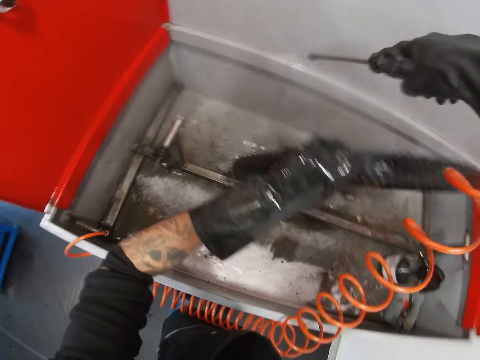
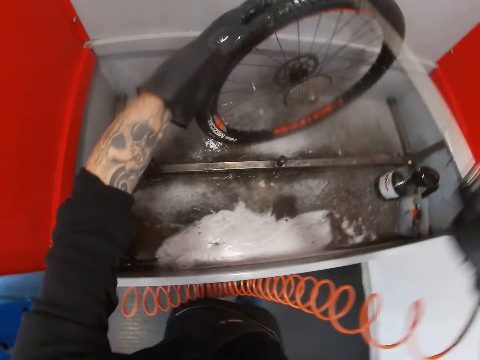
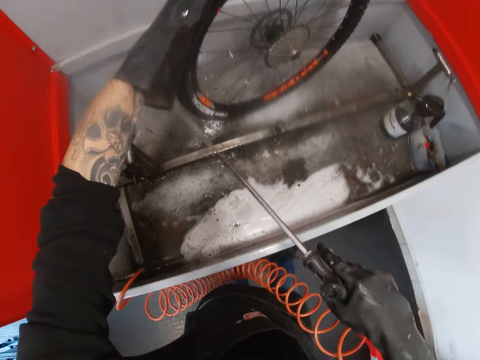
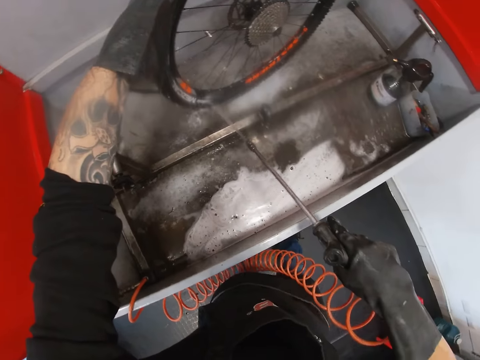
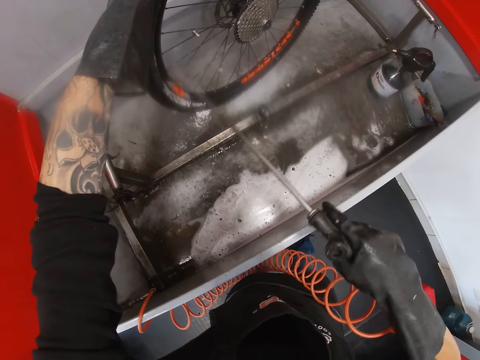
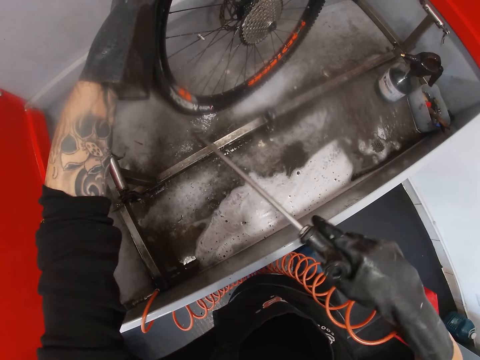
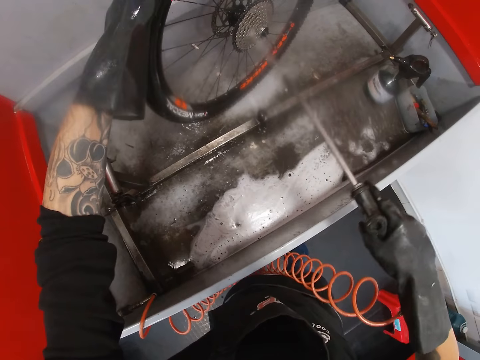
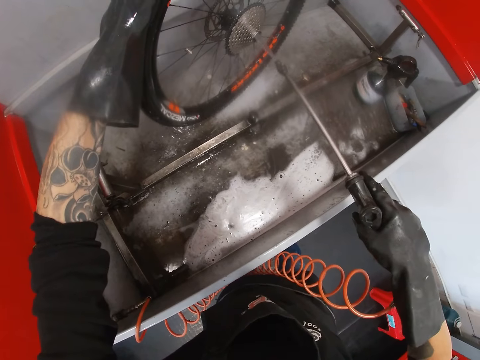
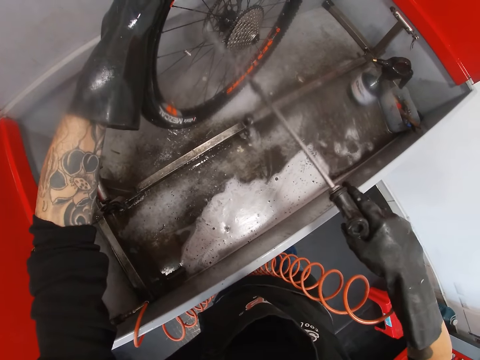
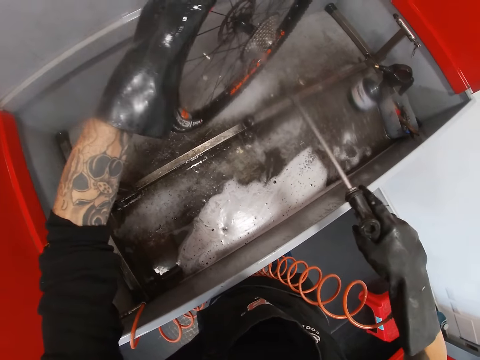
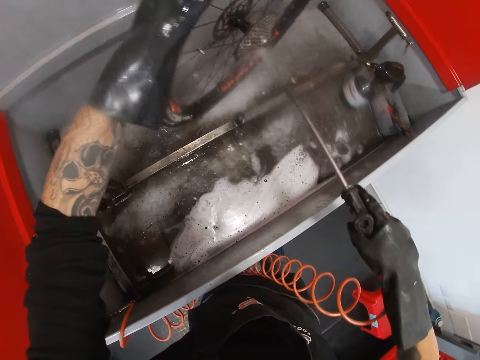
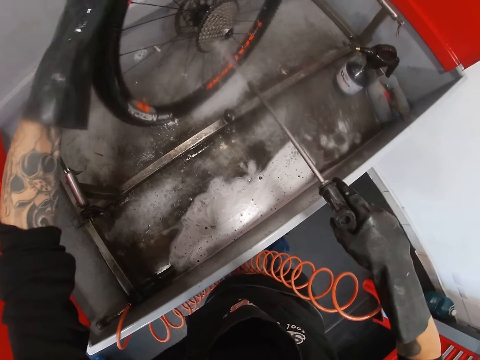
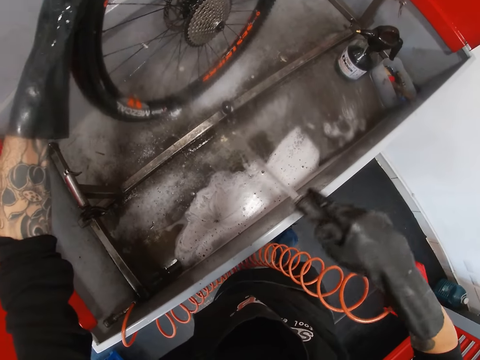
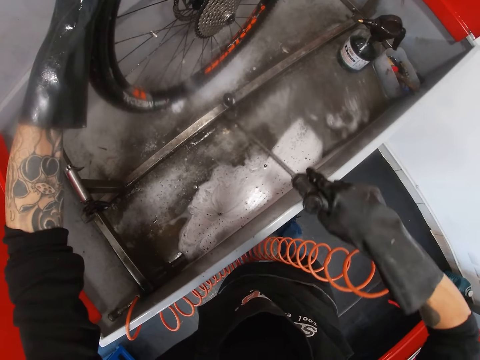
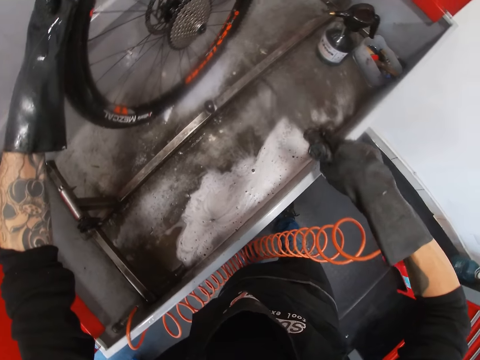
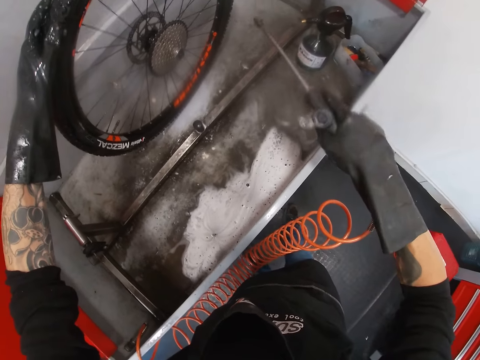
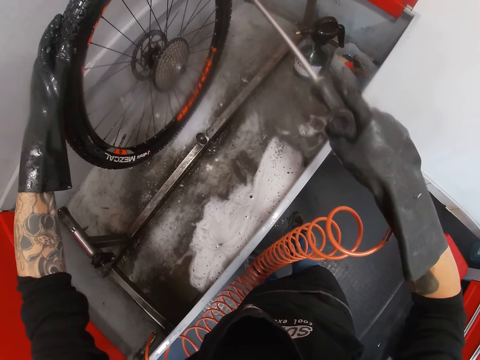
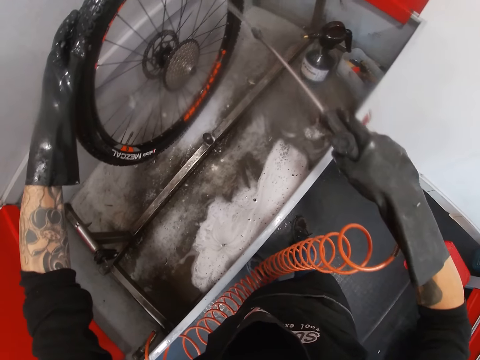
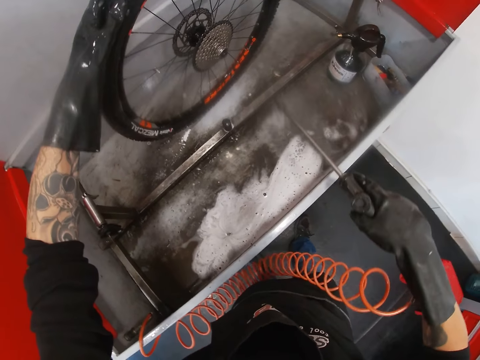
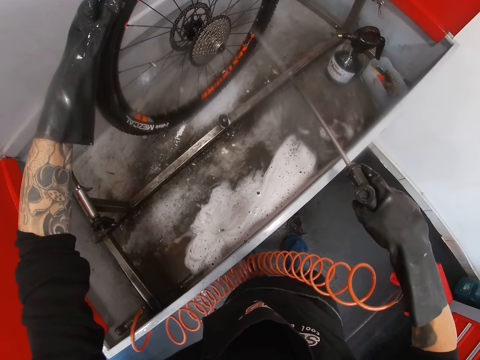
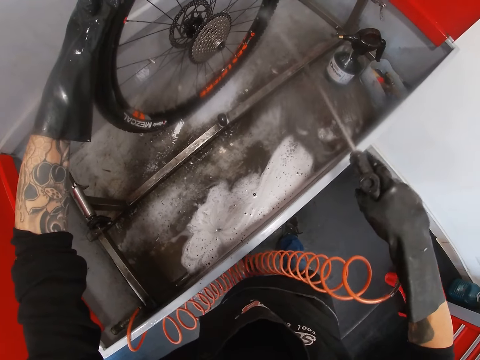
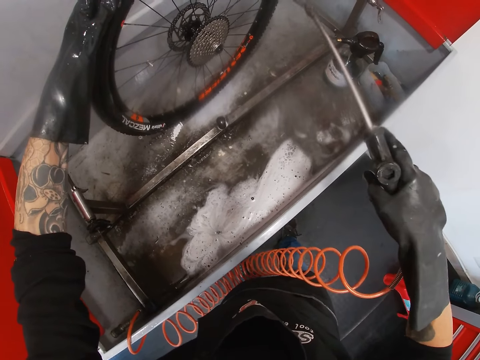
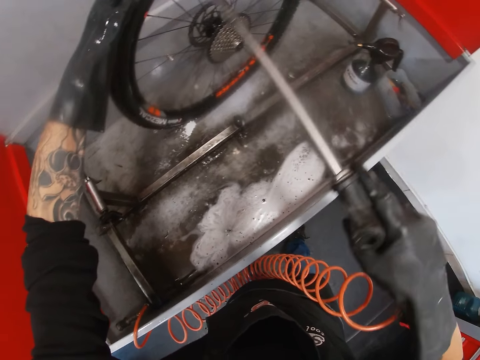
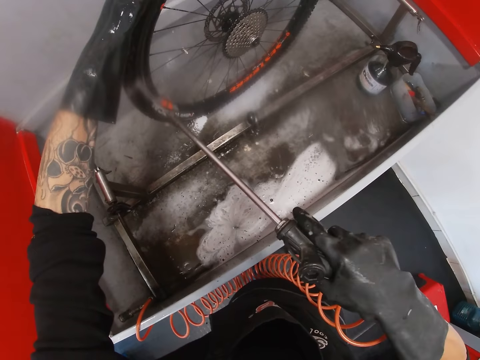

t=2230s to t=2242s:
The camera wearer rinses the tyre with the hose in his right hand.

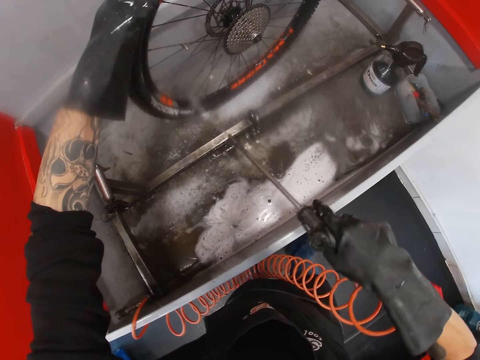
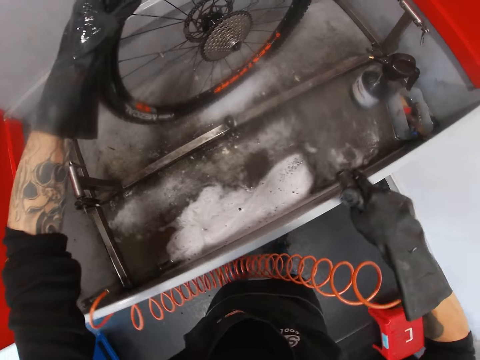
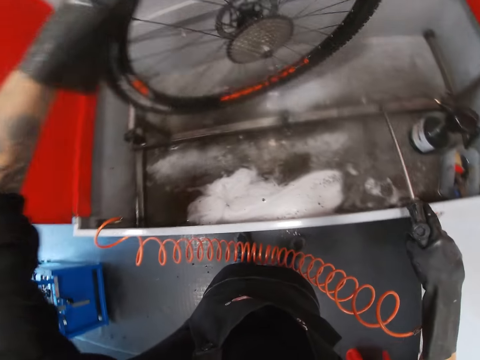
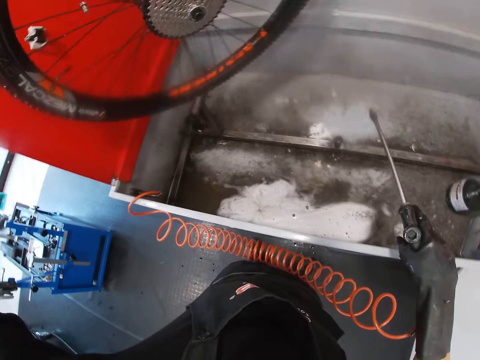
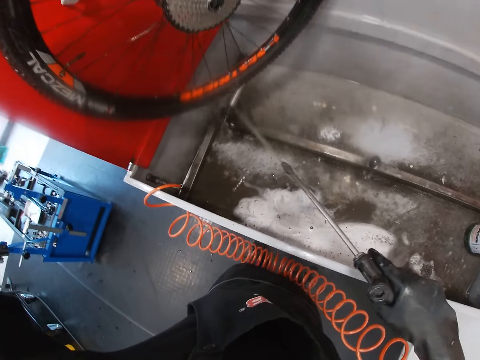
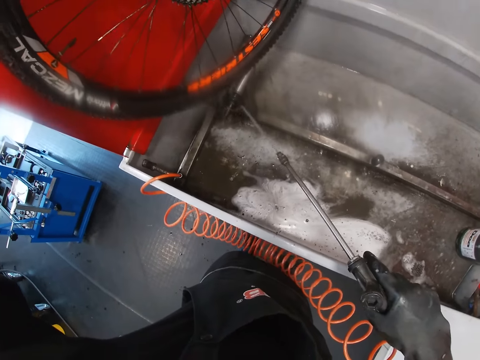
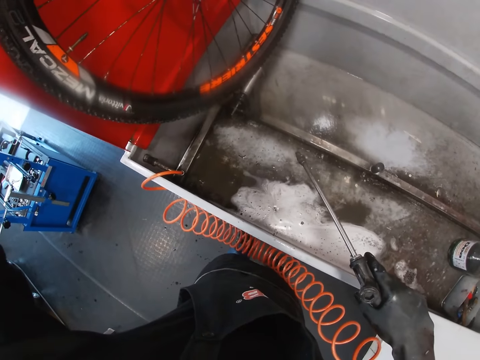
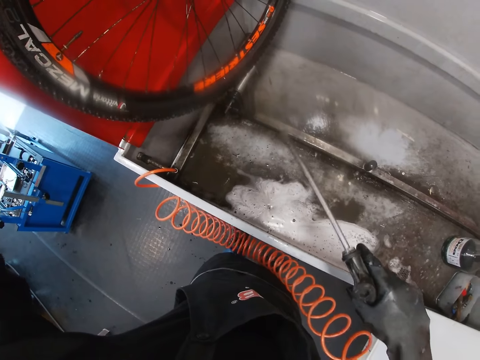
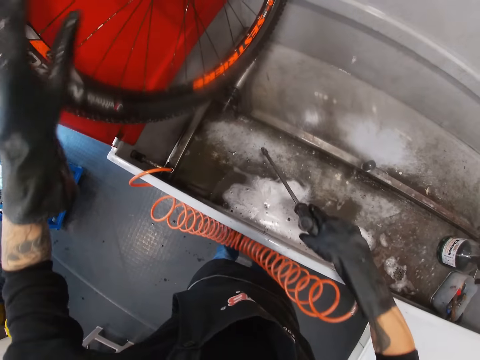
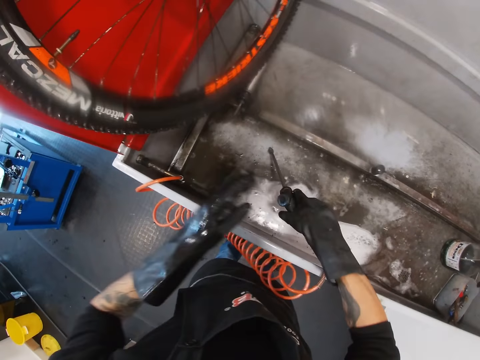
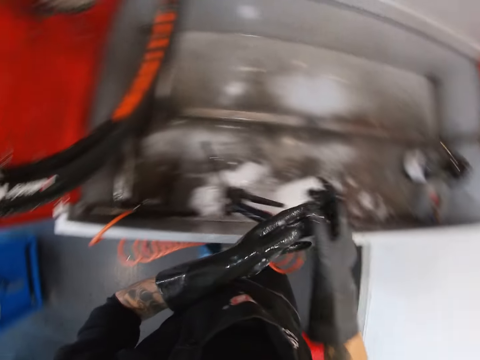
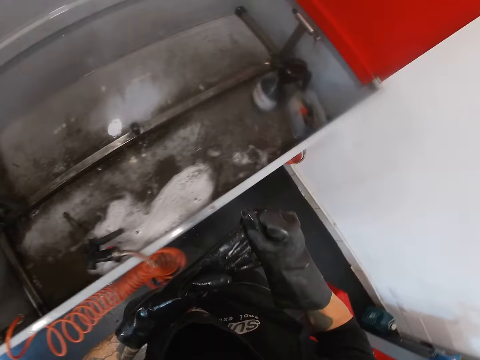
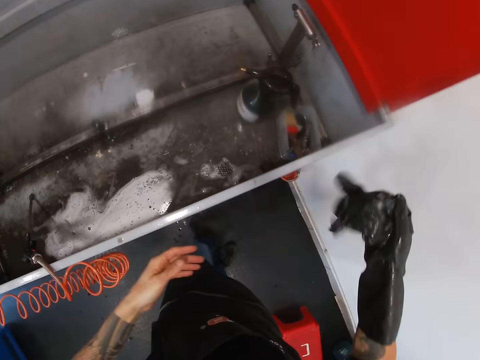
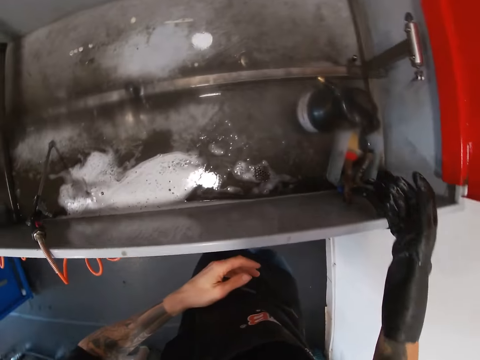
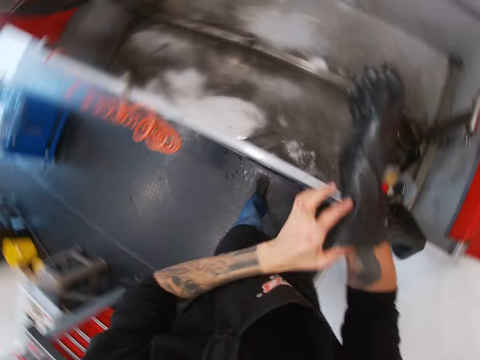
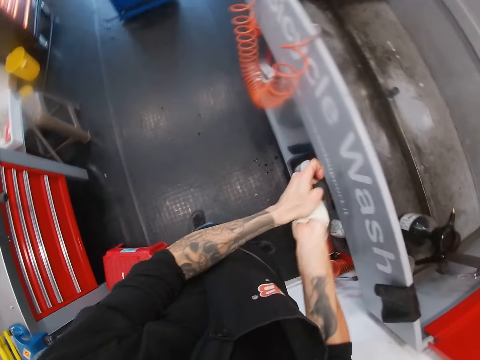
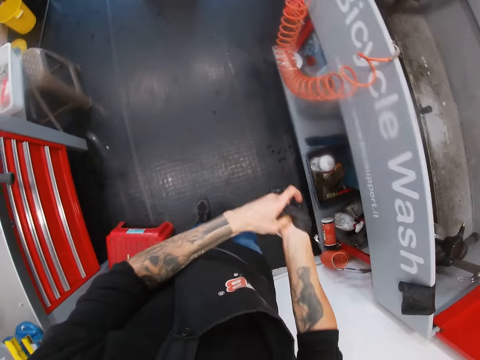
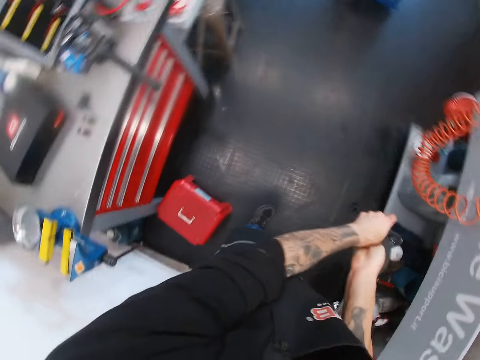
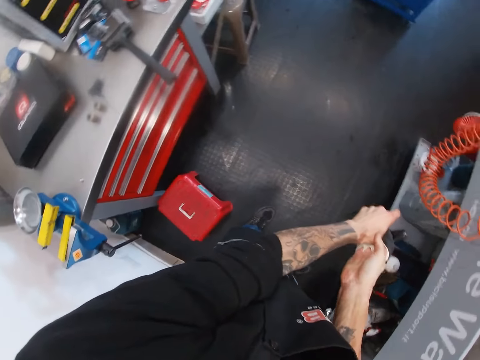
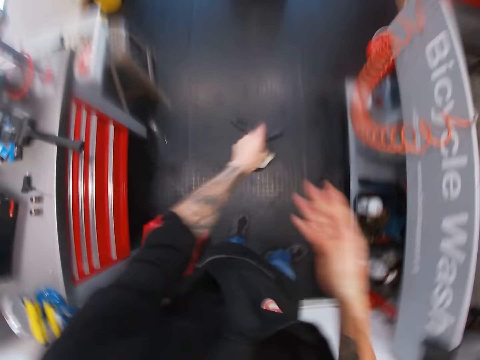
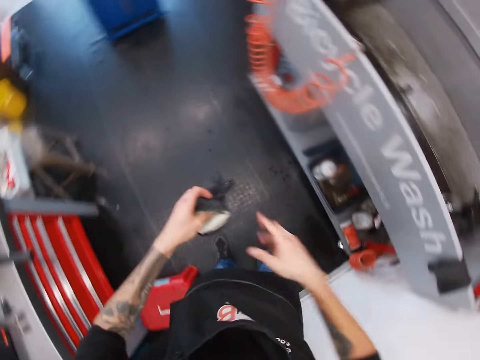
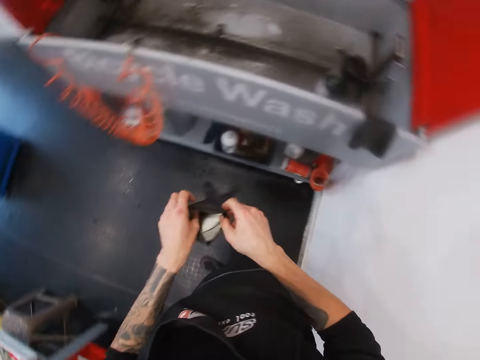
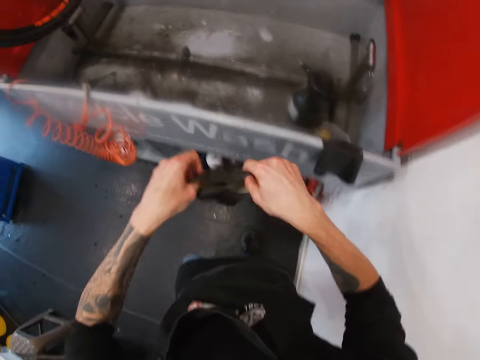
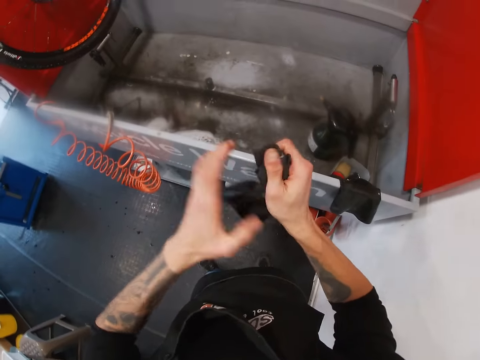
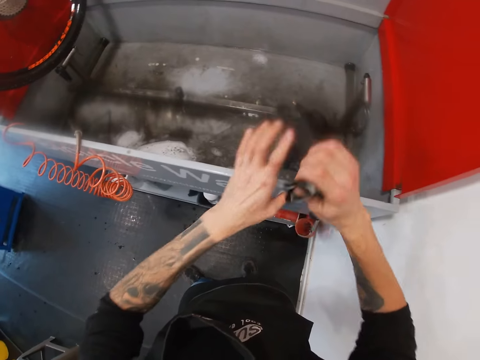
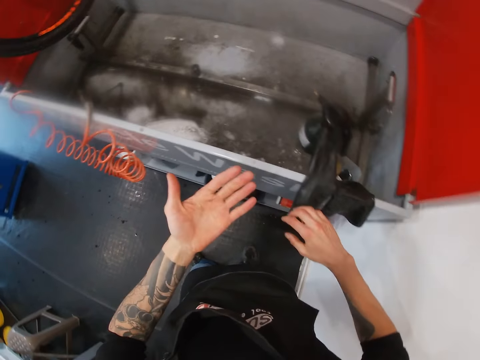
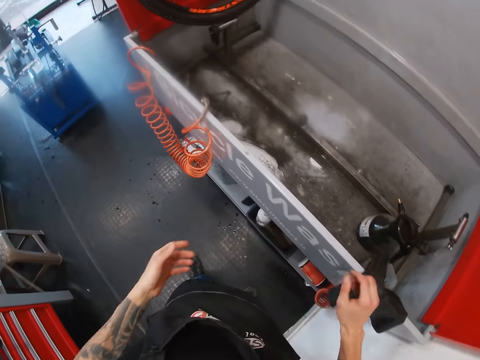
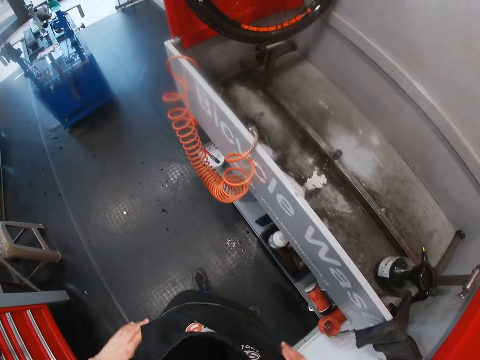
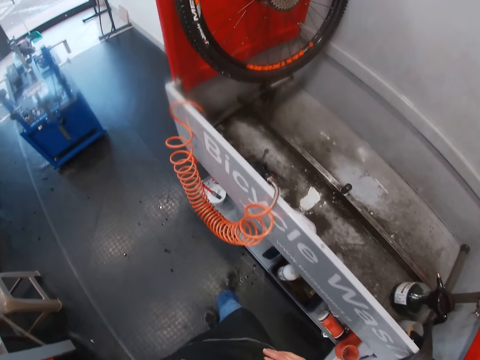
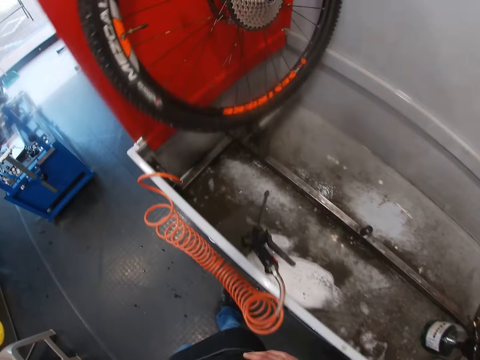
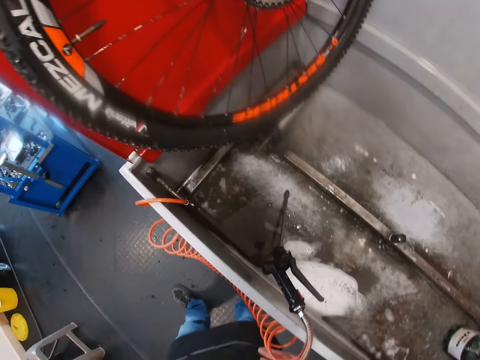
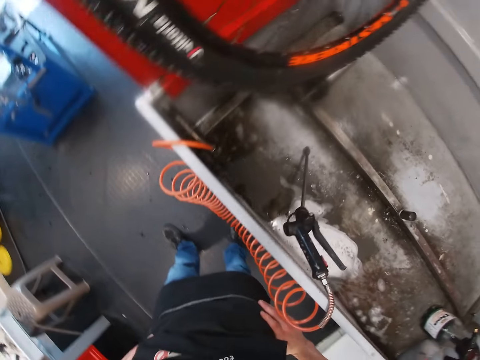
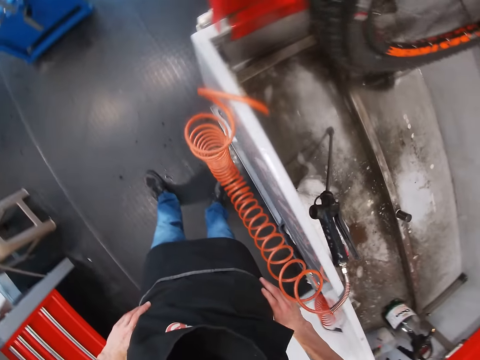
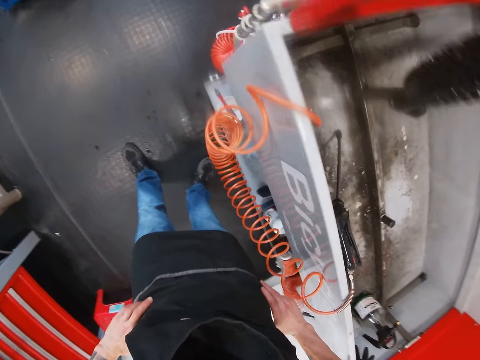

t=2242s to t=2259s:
The camera wearer picks a wheel with a hand. He places the tyre by the wall with his left hand. He rinses the sink with the hose in his right hand. He drops the hose in the sink with his left hand. He takes off a glove from his left hand with his right hand. He drops the glove on the sink with his right hand. He takes off a glove from his right hand with his left hand. He adjusts the glove with both hands and holds the glove with hands. He squeezes the glove with both hands. He drops the glove on the sink with his right hand. He holds his waist with hands. He looks at the sink.
